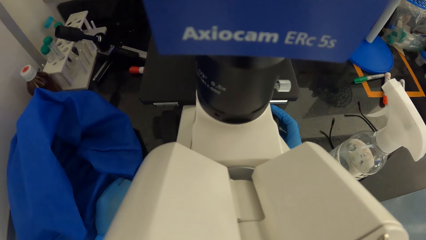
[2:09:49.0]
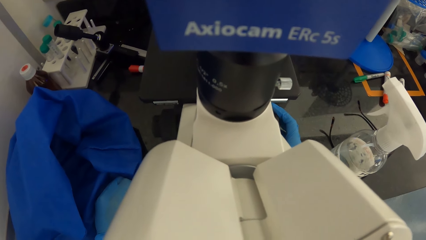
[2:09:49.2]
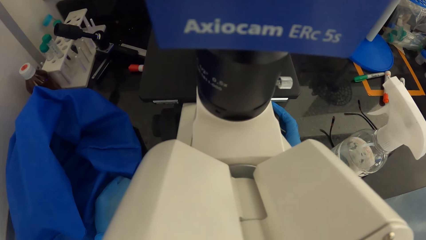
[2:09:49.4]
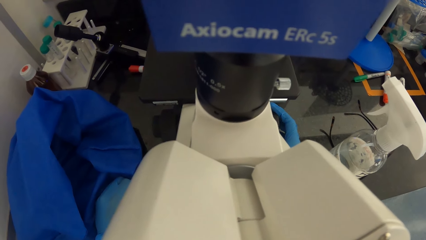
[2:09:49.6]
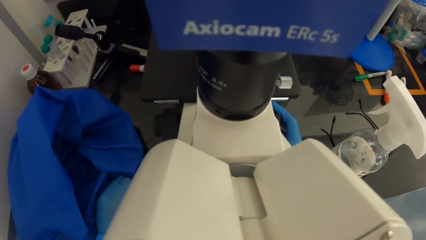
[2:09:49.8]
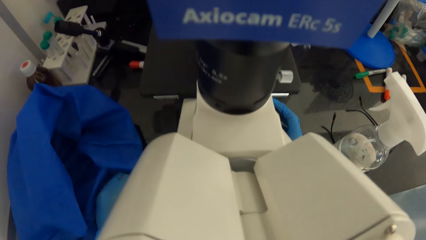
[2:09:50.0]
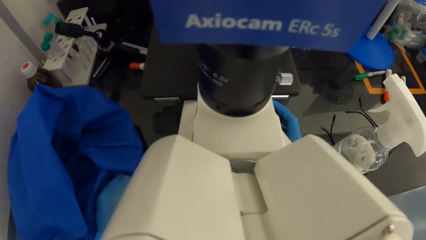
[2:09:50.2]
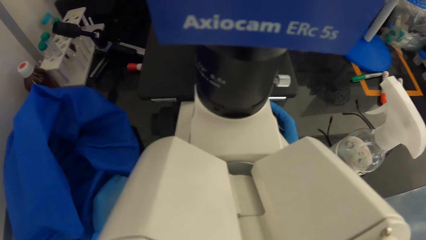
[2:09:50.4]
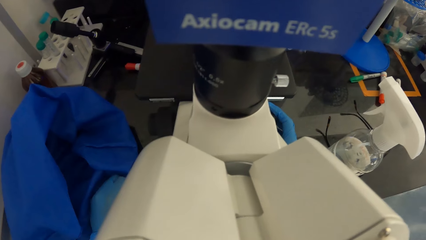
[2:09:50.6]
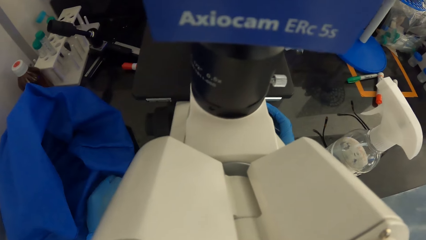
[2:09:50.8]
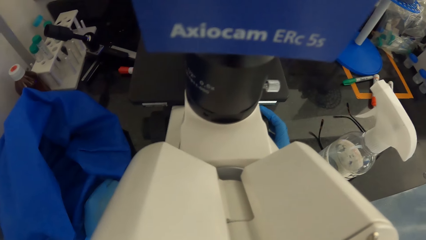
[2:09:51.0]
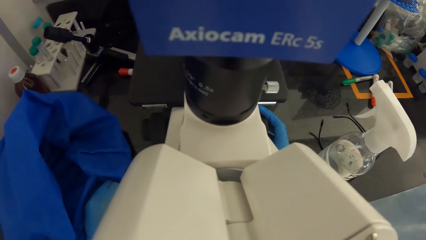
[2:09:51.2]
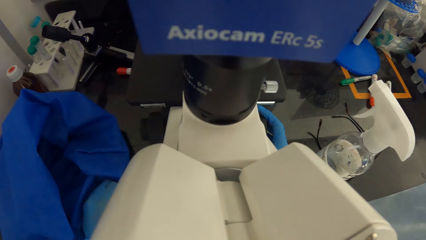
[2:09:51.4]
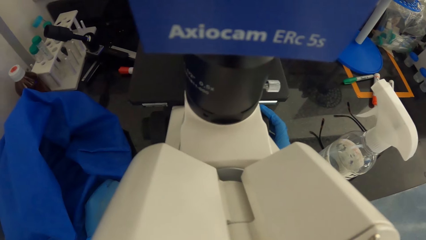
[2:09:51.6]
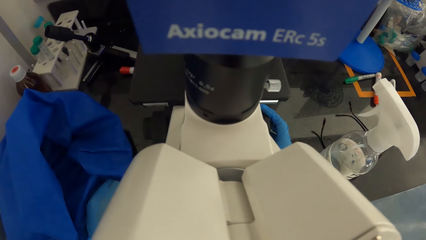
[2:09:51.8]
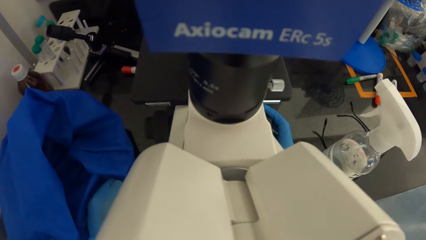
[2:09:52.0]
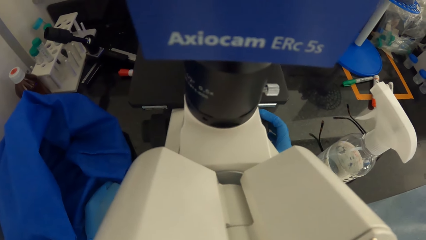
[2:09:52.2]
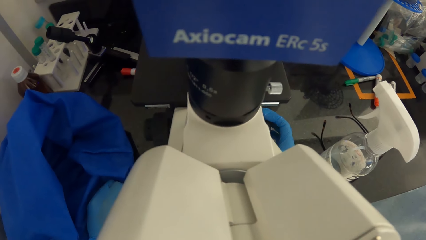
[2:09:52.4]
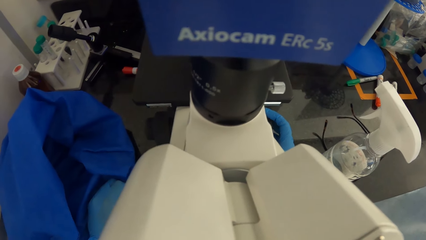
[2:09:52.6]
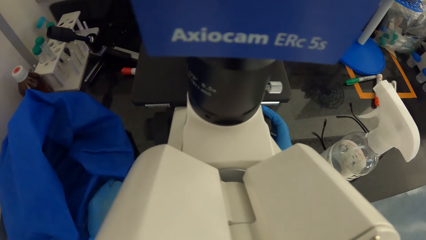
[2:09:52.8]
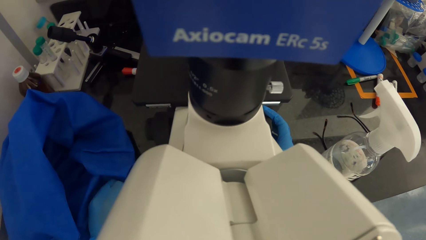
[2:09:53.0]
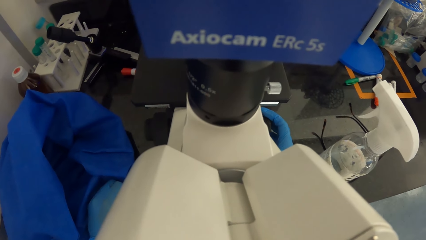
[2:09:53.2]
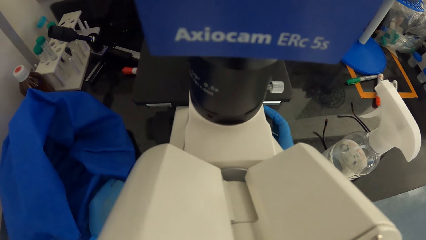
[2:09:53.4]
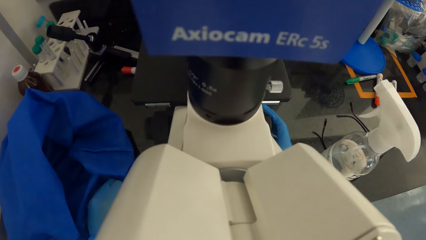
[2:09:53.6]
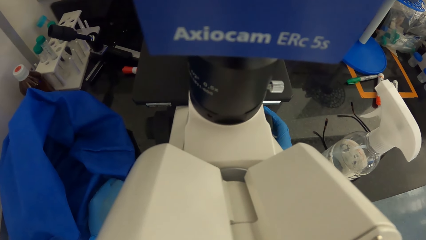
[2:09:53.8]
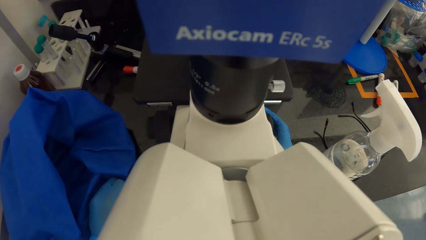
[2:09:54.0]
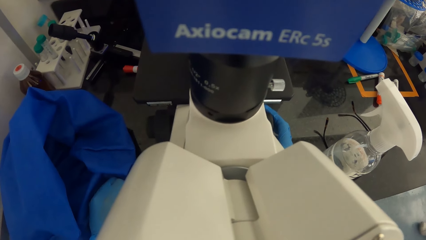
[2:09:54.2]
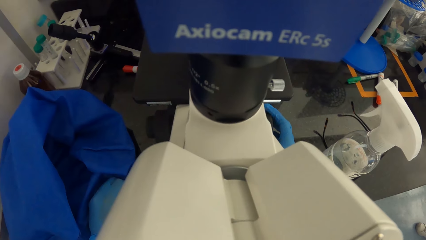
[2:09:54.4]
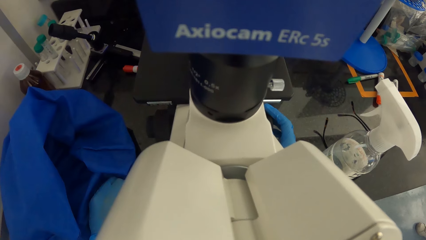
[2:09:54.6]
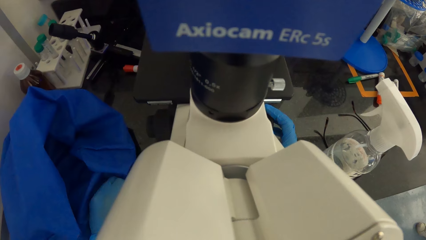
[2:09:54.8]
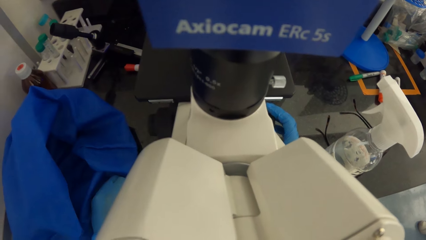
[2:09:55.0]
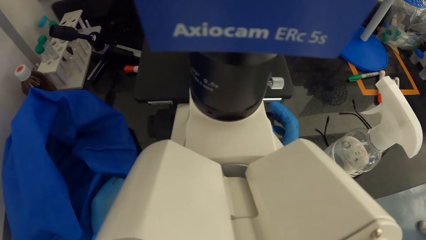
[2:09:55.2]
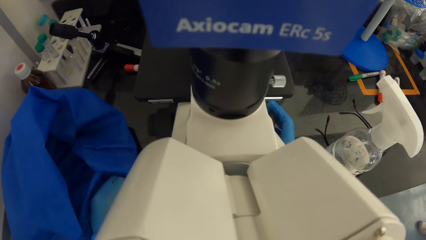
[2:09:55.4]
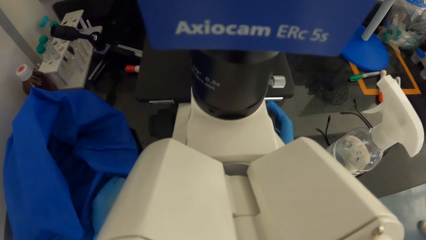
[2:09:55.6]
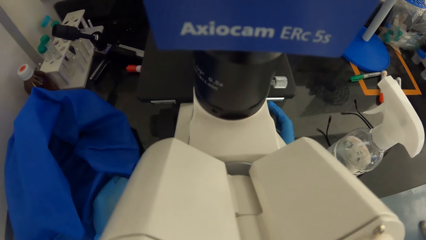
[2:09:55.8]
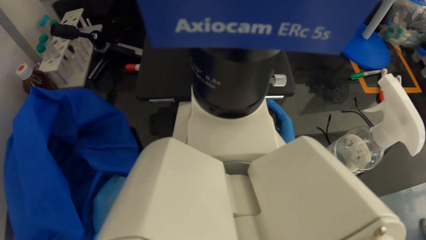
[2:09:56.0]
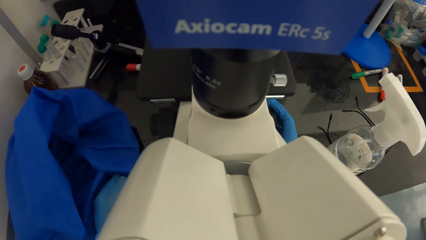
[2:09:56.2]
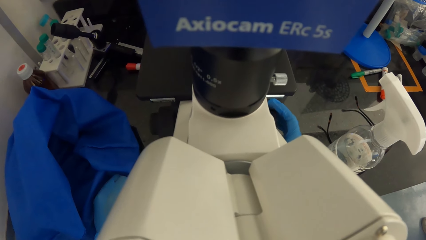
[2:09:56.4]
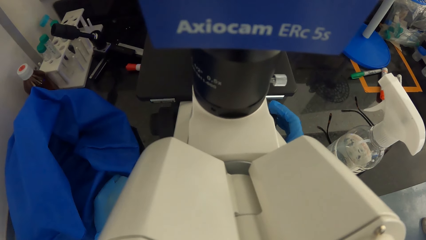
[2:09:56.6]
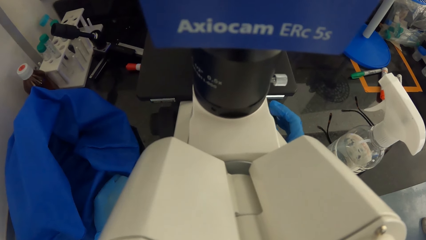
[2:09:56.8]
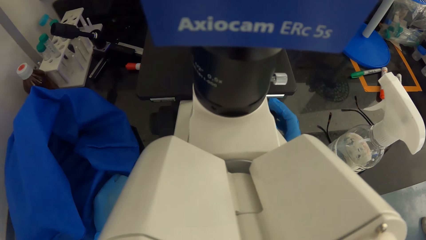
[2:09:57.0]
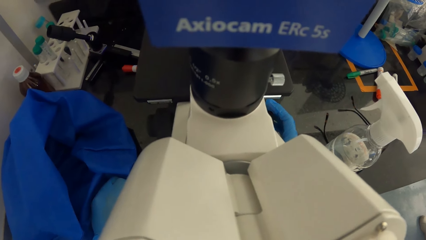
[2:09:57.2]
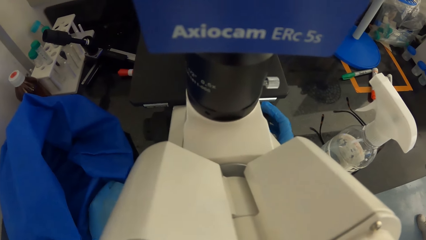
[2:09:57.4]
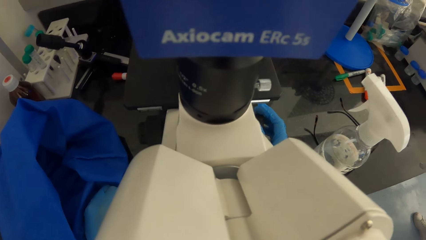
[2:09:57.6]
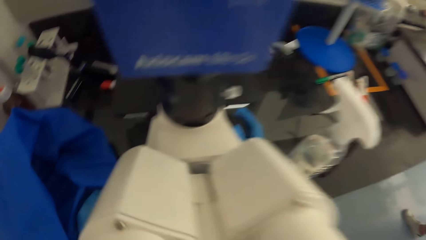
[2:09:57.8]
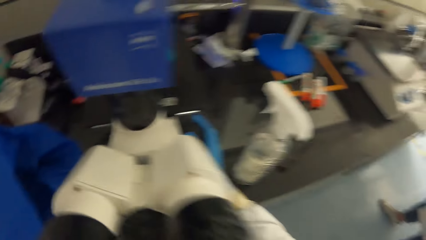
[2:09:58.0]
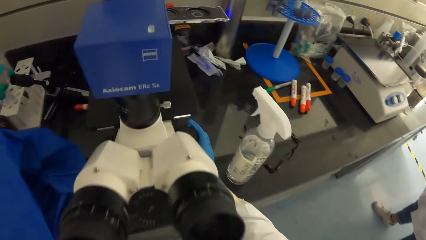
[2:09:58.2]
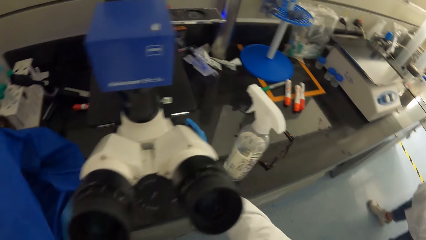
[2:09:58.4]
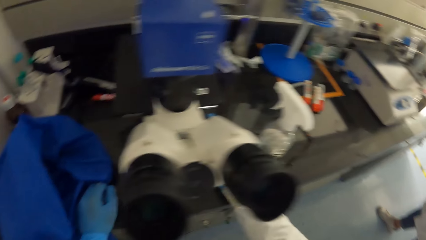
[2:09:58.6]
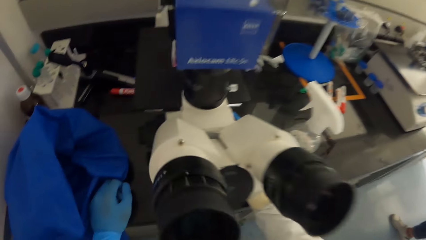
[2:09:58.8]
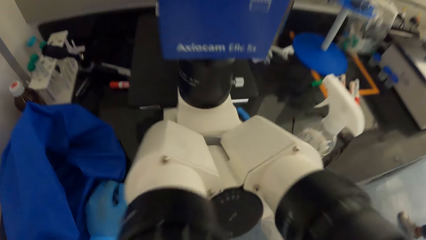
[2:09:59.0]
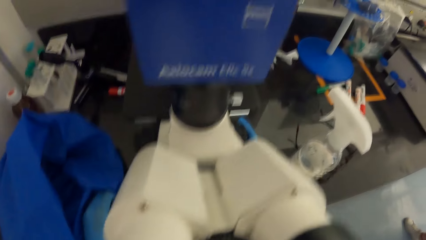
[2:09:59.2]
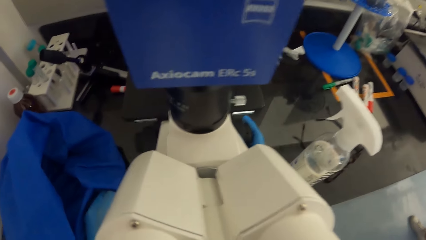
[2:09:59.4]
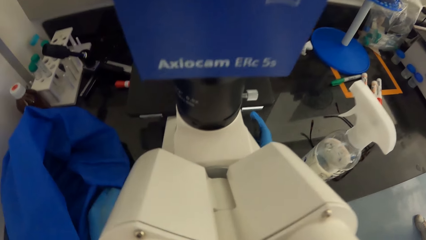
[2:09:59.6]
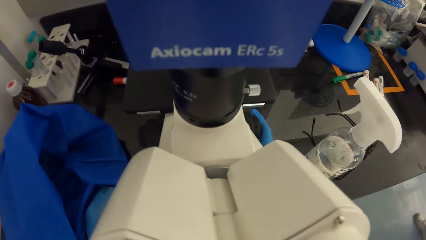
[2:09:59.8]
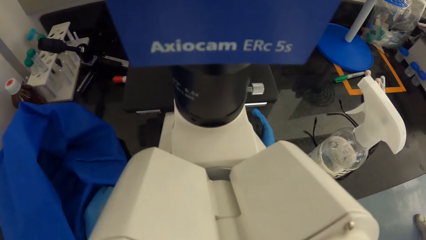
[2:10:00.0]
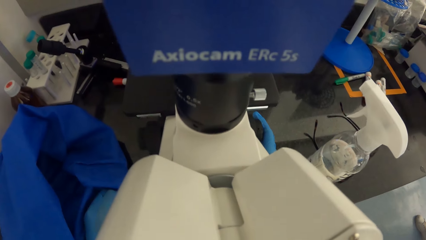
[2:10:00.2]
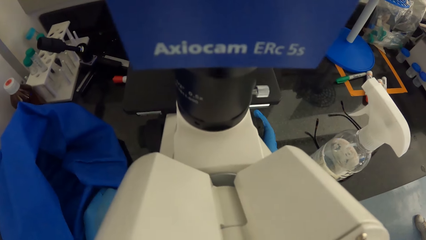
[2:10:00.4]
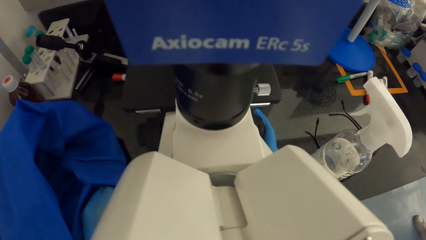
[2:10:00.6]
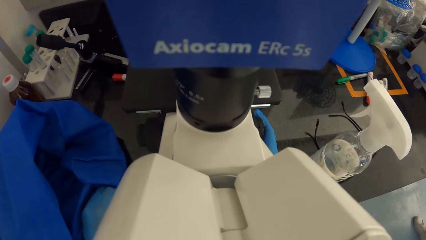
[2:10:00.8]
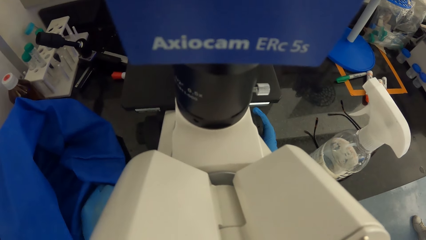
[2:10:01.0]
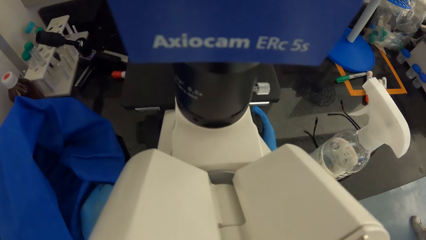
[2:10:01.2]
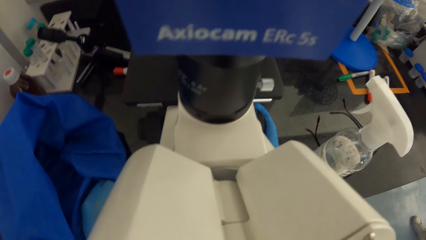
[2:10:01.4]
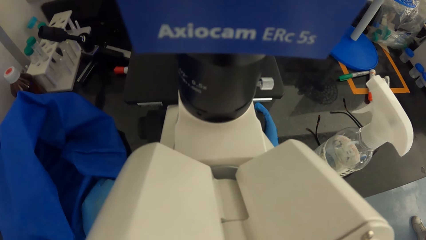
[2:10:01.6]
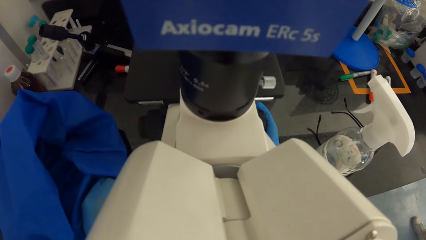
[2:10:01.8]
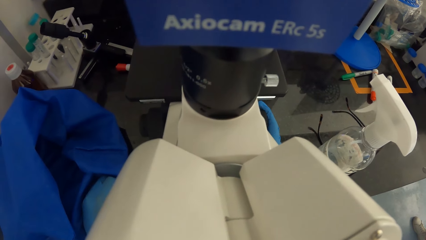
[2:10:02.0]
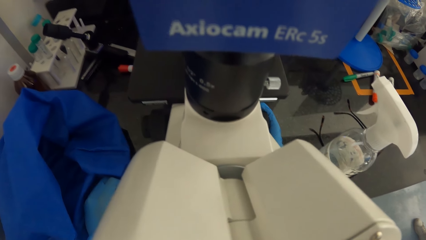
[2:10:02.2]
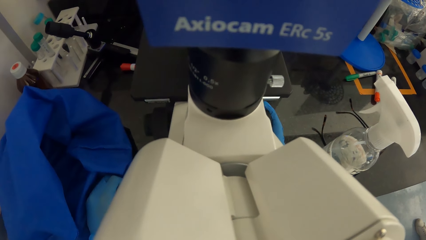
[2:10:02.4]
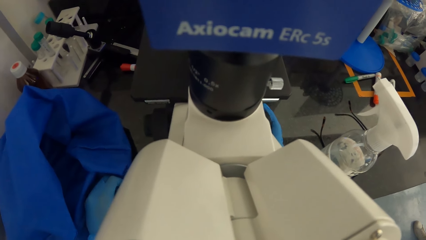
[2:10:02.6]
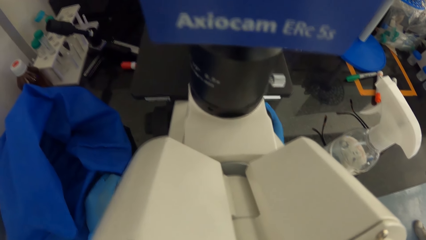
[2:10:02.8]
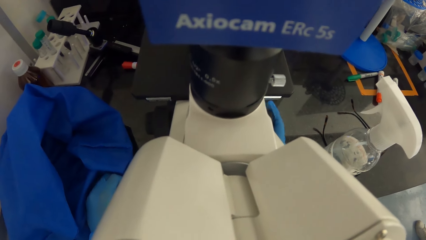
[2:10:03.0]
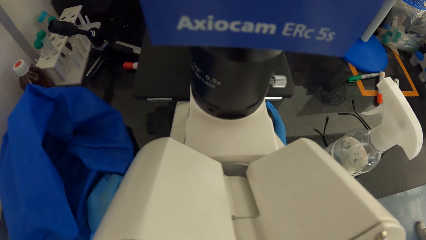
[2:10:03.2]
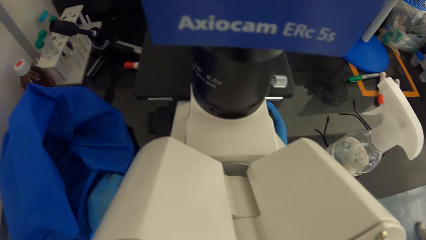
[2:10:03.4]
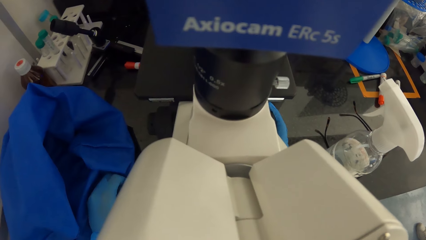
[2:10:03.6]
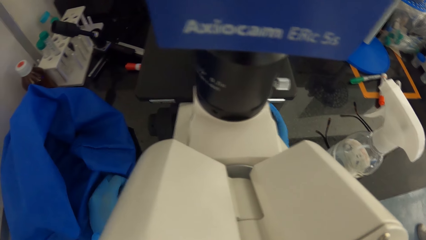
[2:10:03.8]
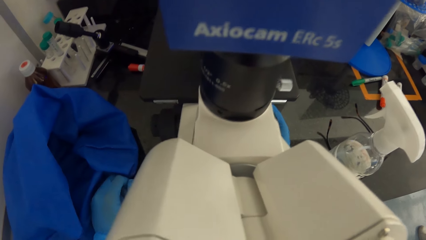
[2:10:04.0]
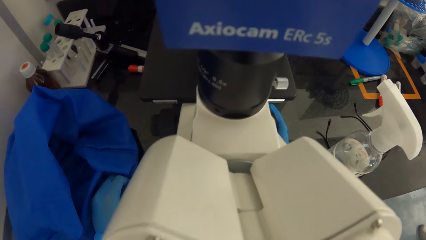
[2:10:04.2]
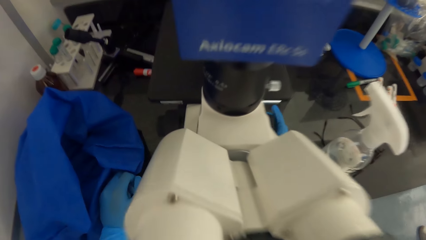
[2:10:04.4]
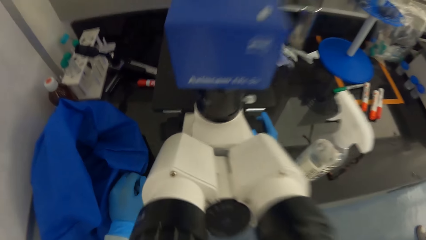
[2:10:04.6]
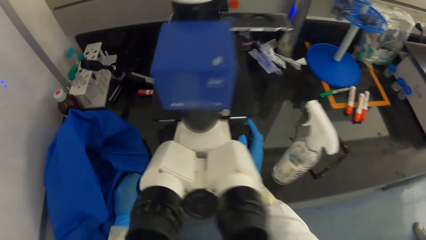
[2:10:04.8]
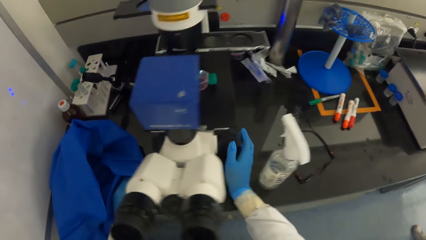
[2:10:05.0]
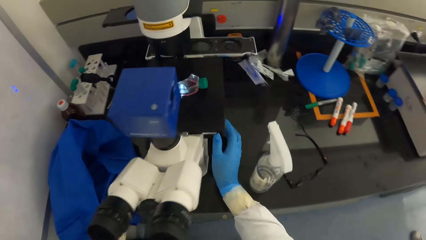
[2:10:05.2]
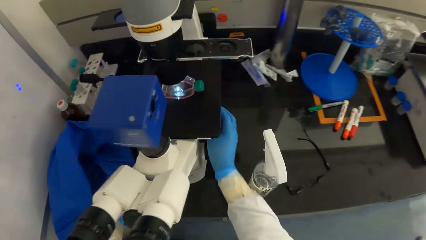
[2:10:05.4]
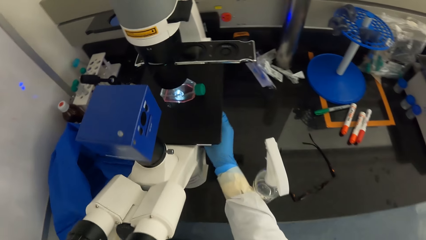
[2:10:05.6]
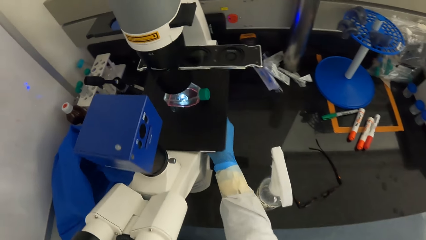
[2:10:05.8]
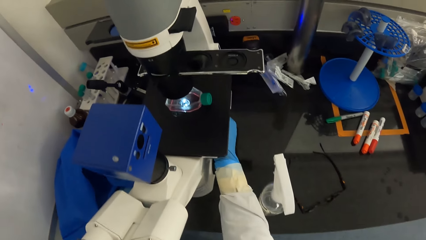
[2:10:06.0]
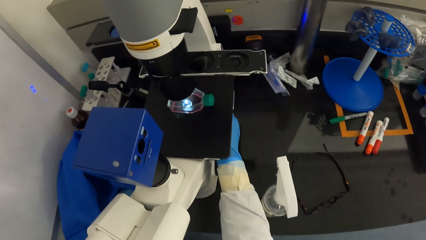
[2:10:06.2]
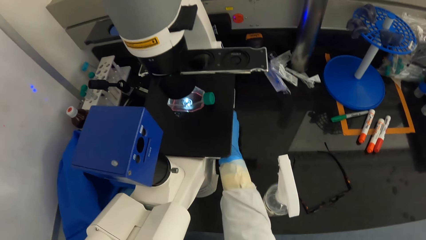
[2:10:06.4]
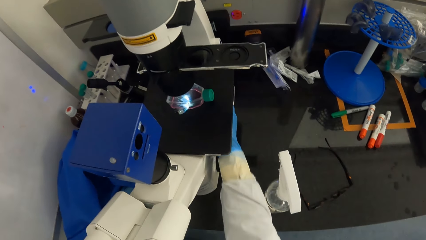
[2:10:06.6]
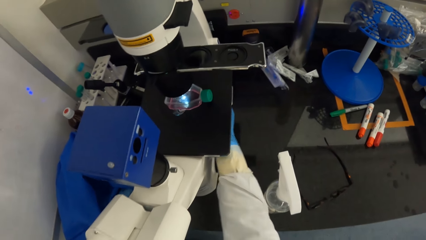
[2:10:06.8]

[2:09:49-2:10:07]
The camera wearer turns to the side. He looks through the objective lenses. He adjusts a knob. He turns to the side. He adjusts the lens on the microscope on the table on the floor with his gloved right hand.
